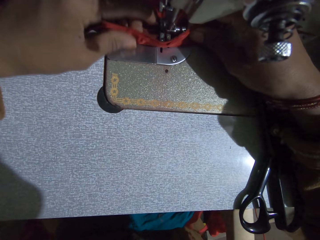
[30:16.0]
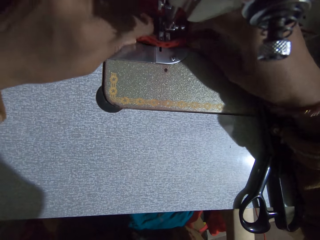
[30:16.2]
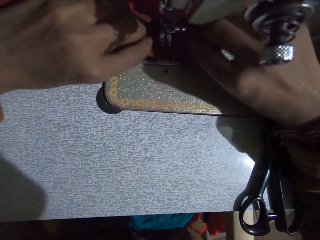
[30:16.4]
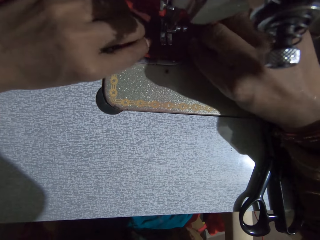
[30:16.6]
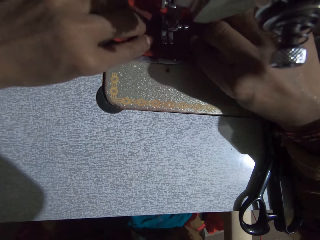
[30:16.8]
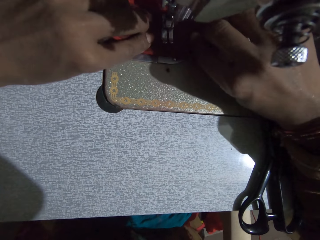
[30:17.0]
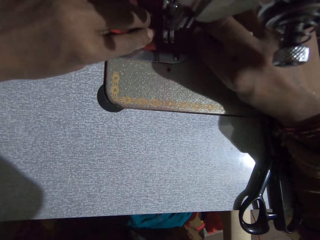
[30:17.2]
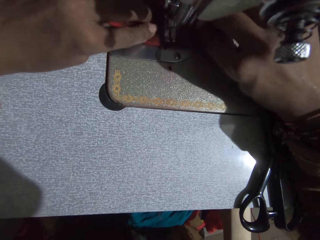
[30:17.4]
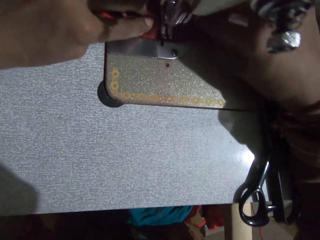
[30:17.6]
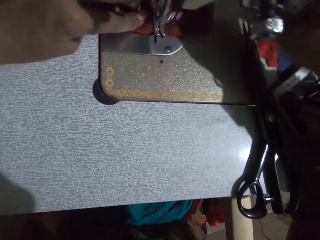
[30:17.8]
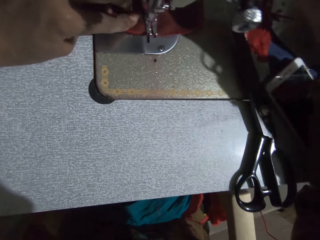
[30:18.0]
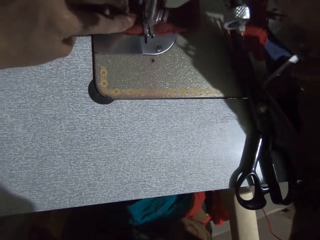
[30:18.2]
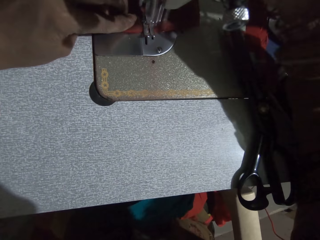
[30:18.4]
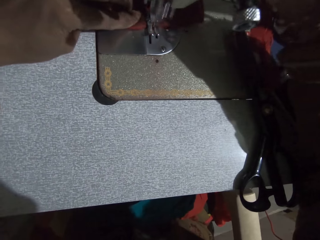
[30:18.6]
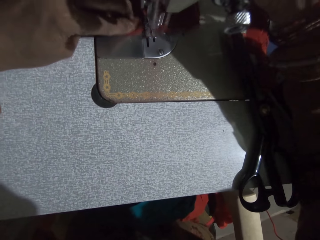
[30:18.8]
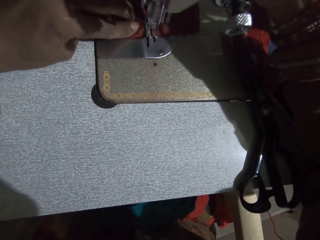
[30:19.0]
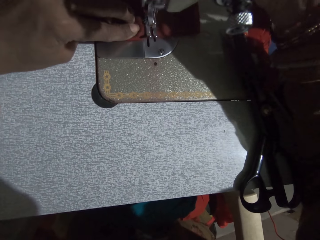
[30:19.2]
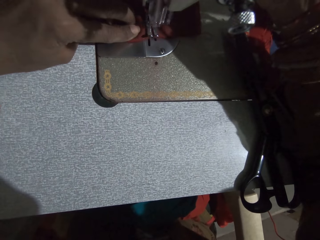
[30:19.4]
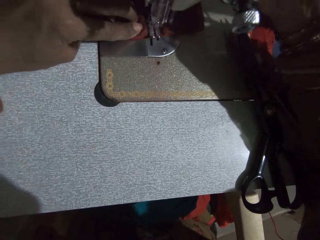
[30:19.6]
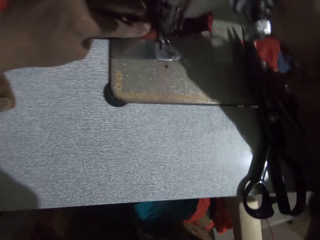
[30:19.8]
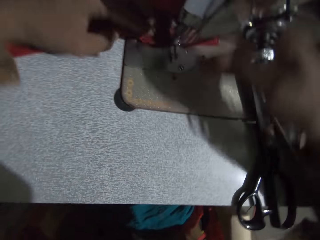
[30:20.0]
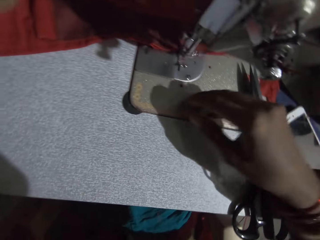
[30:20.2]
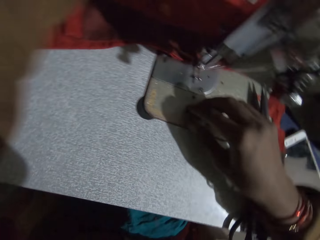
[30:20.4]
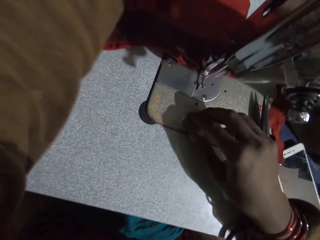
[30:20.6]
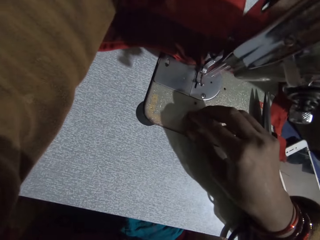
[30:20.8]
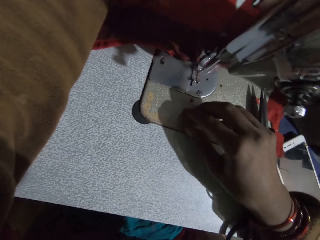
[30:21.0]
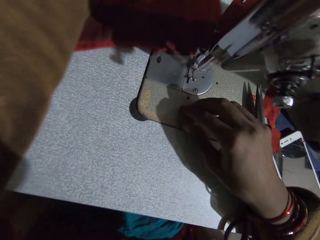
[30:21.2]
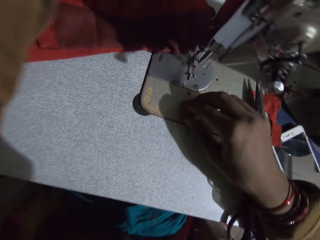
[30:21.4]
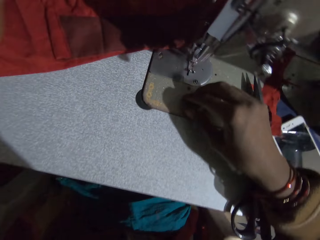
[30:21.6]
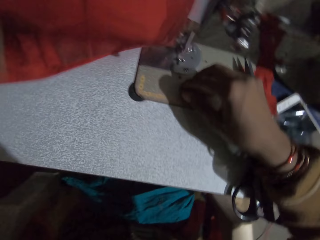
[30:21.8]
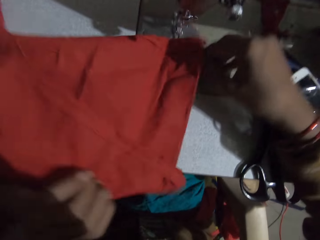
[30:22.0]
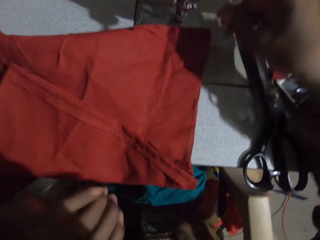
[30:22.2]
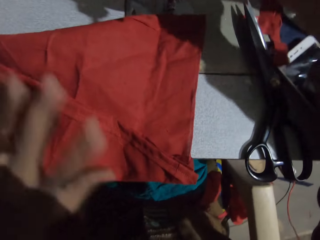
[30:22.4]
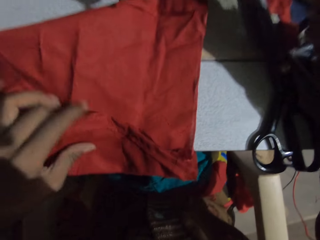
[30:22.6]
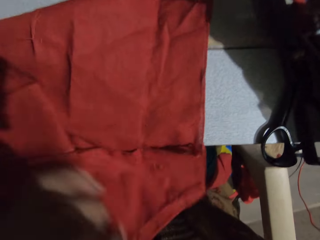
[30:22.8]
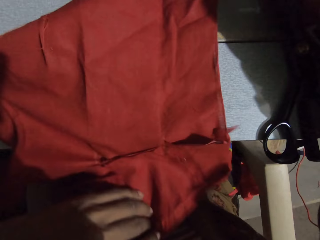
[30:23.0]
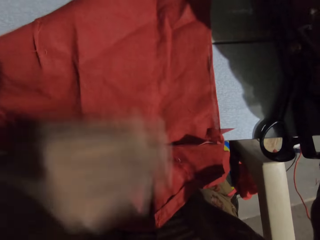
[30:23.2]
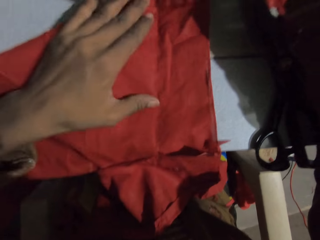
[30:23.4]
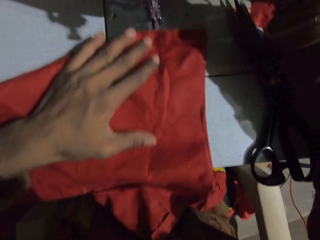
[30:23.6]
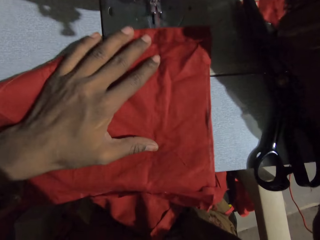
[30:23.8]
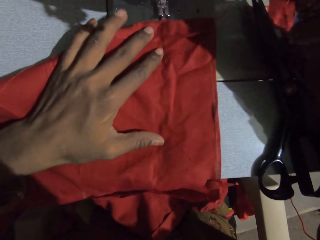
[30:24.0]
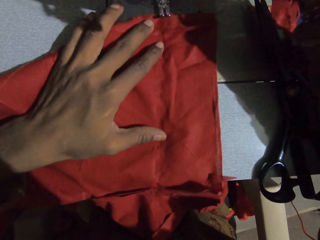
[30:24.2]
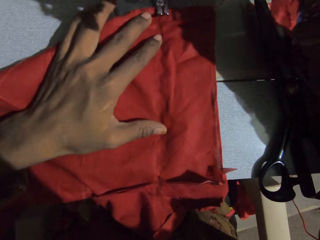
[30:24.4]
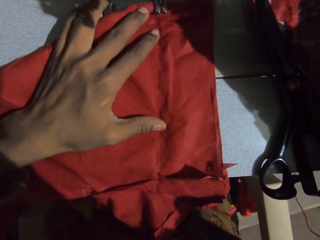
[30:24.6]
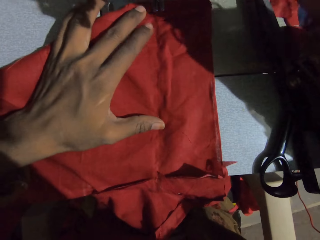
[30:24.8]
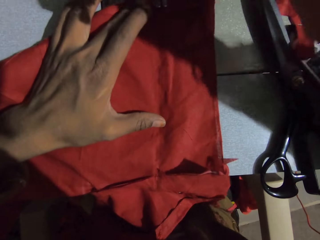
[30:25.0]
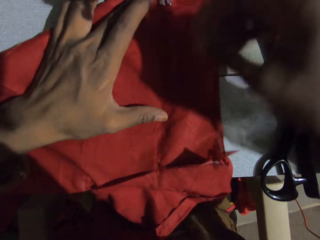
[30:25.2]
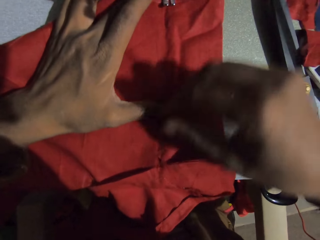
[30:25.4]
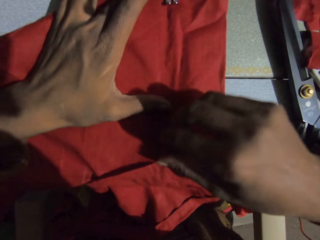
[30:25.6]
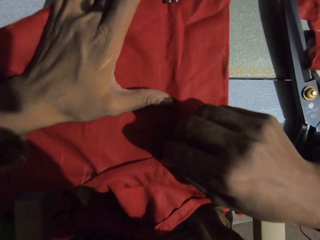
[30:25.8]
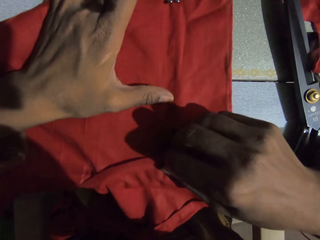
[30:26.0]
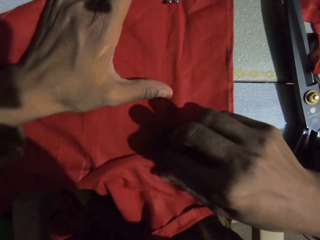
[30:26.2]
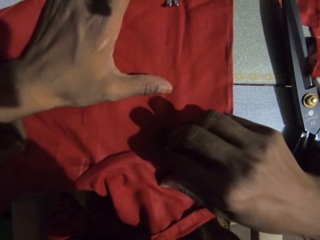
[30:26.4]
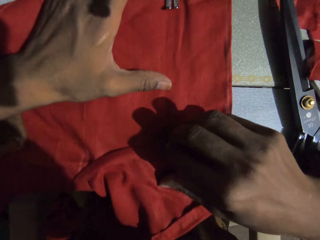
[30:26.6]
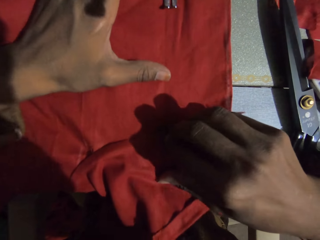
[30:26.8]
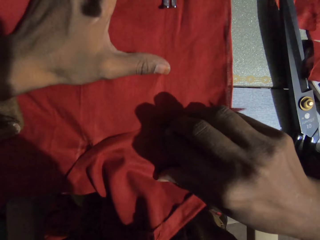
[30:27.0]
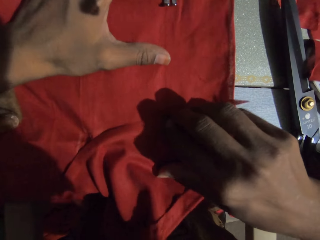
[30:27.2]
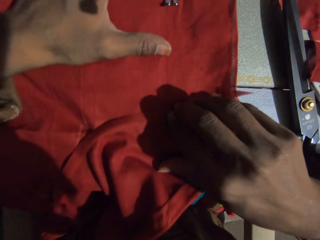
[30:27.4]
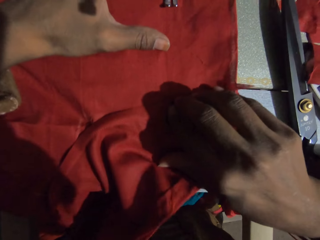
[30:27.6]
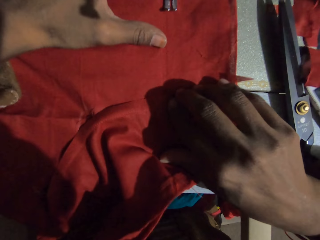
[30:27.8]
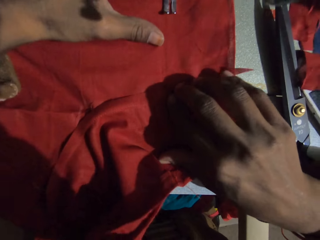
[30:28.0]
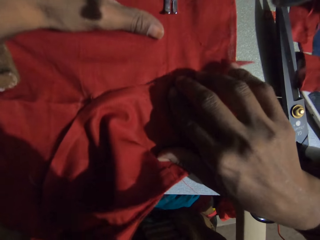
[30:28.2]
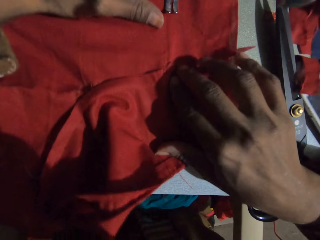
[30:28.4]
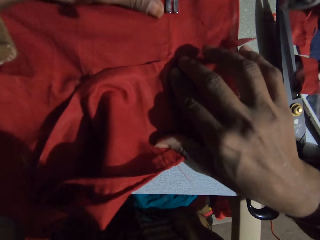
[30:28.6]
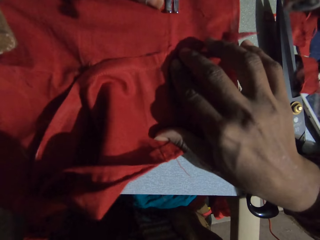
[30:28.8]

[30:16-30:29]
The camera wearer turns a cloth. They sew the cloth.

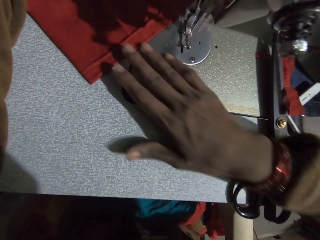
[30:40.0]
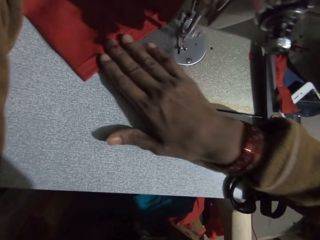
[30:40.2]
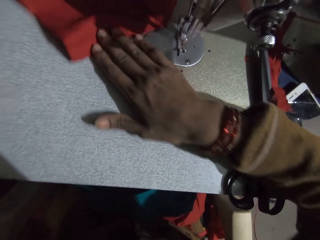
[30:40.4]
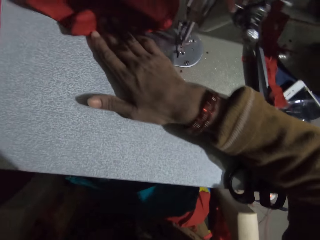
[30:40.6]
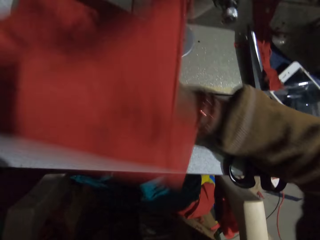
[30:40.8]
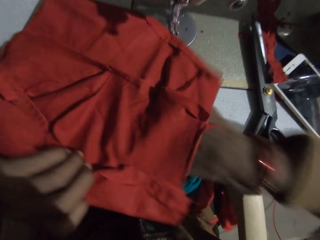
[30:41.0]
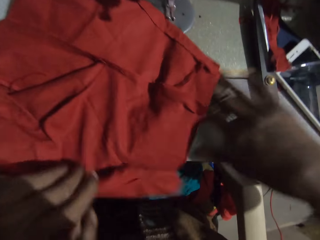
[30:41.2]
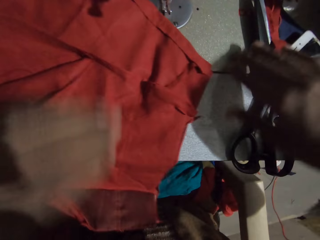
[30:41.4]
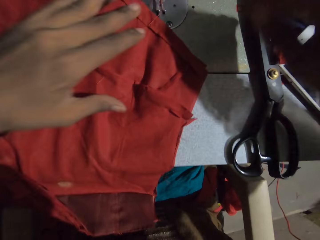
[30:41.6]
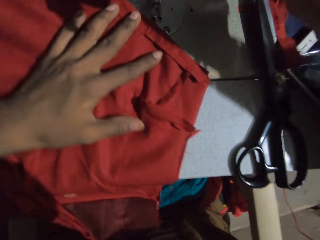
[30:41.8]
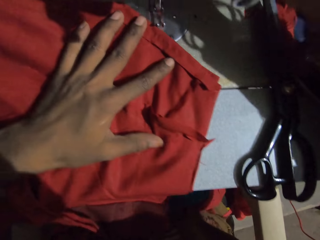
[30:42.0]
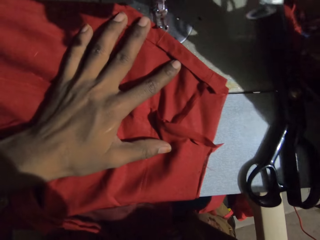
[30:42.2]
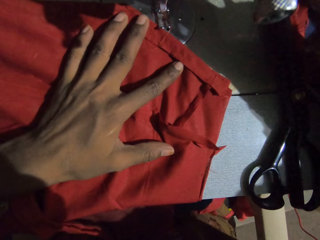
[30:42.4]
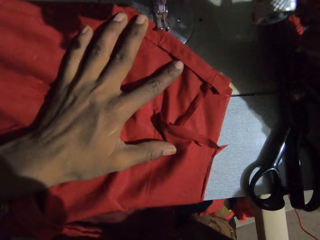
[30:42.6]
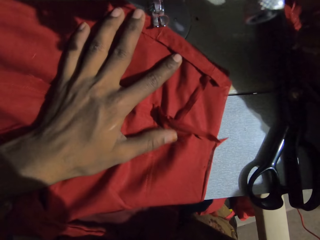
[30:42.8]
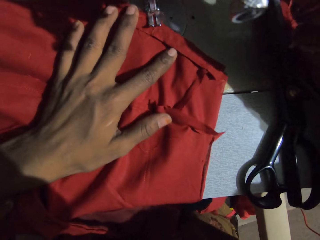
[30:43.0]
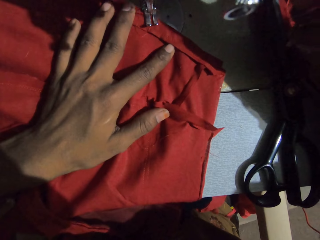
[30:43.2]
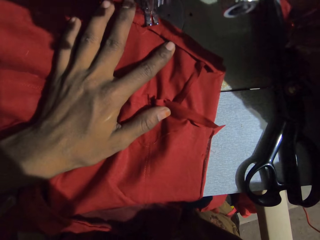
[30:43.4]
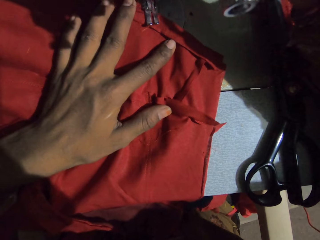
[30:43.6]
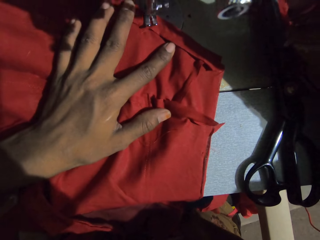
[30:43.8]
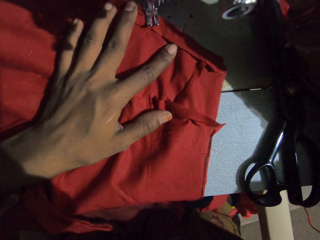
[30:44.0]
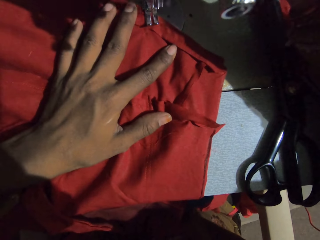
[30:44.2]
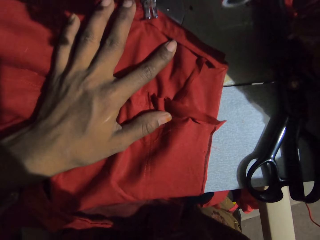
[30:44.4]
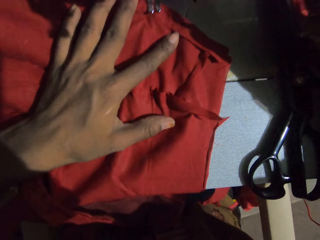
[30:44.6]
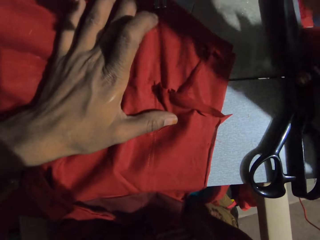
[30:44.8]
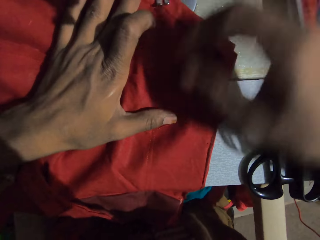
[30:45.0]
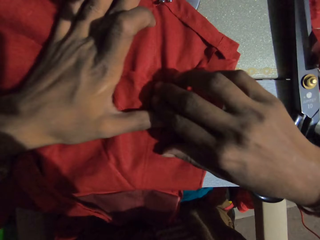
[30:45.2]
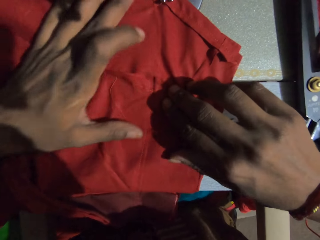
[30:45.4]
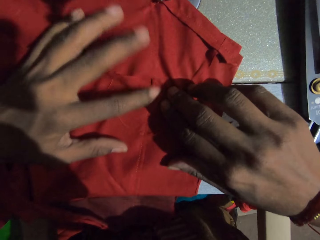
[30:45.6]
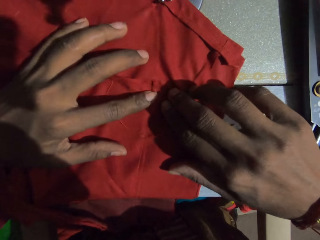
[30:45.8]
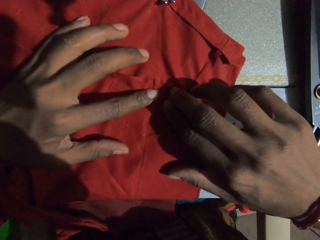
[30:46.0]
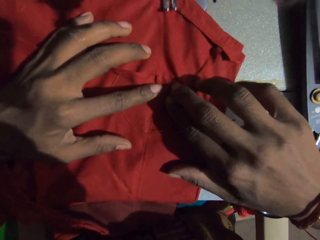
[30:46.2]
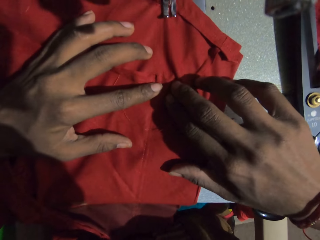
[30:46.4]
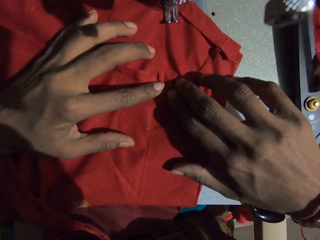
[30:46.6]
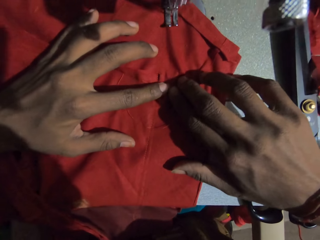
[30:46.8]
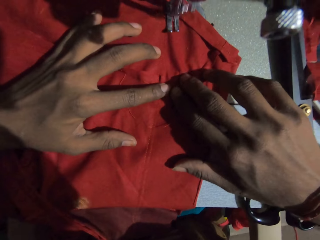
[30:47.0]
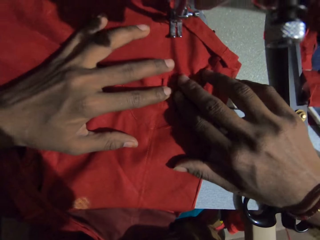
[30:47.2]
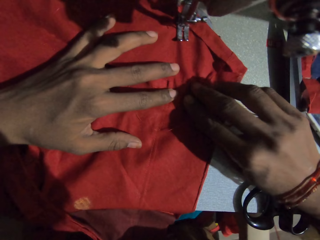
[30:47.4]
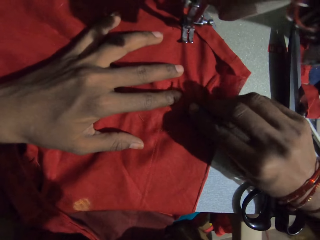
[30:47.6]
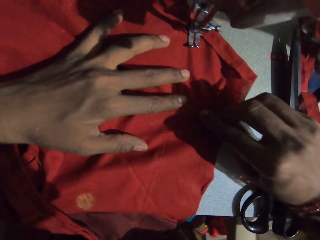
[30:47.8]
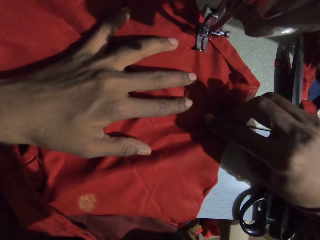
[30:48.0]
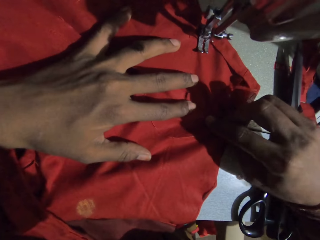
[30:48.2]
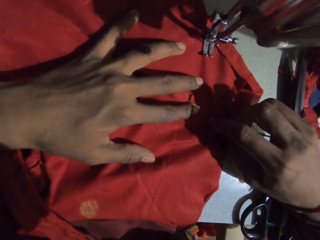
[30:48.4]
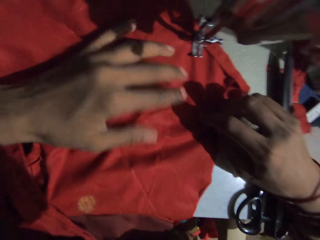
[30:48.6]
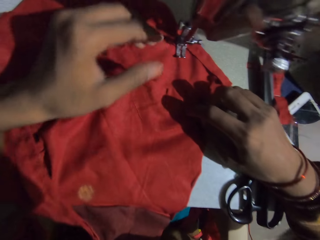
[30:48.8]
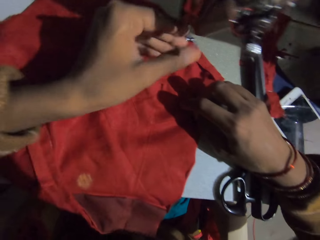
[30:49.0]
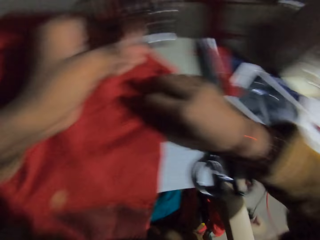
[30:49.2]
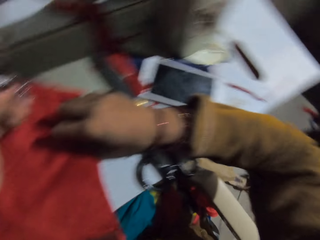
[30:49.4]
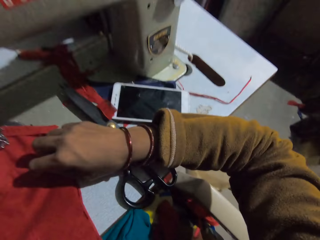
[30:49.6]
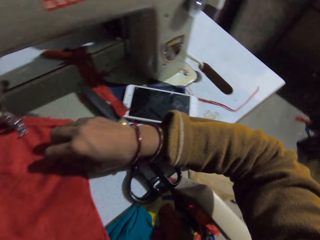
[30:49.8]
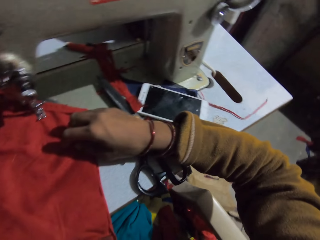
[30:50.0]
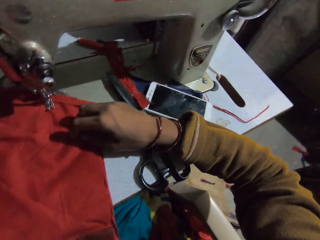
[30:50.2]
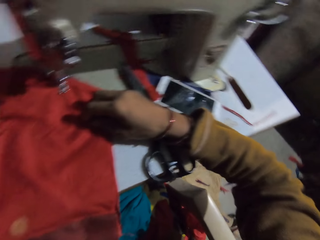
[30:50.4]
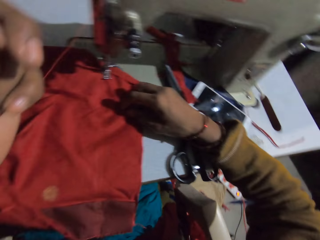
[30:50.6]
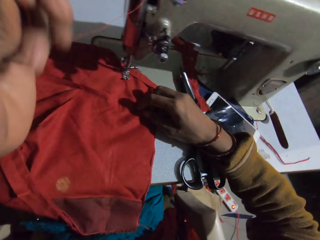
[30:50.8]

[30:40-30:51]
The camera wearer turns a cloth. They sew the cloth.
